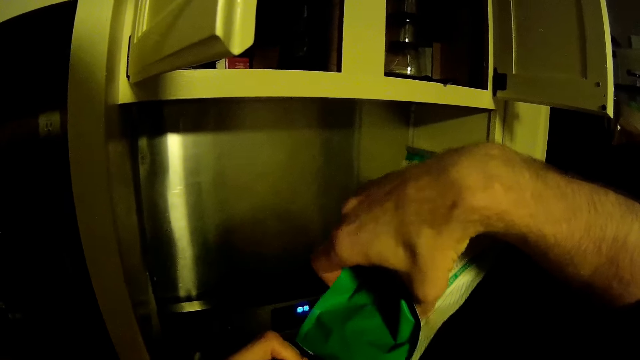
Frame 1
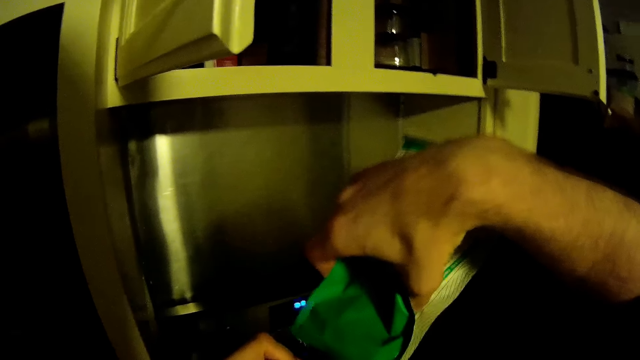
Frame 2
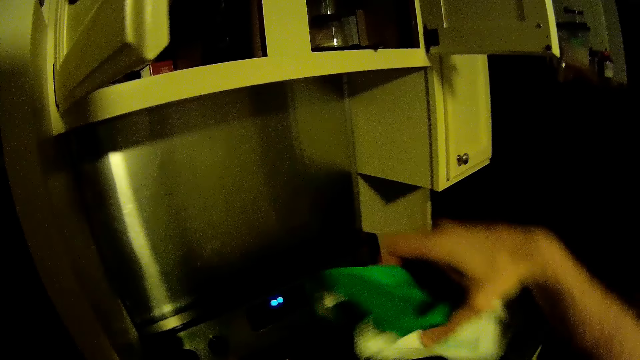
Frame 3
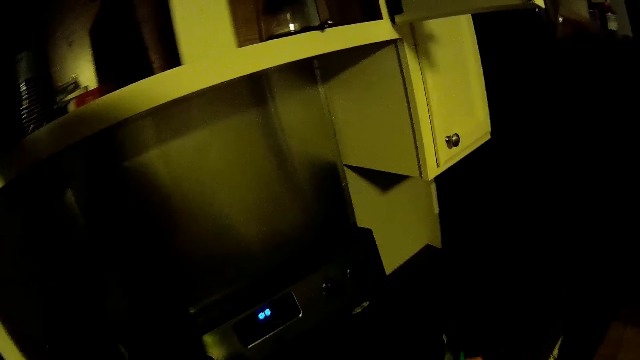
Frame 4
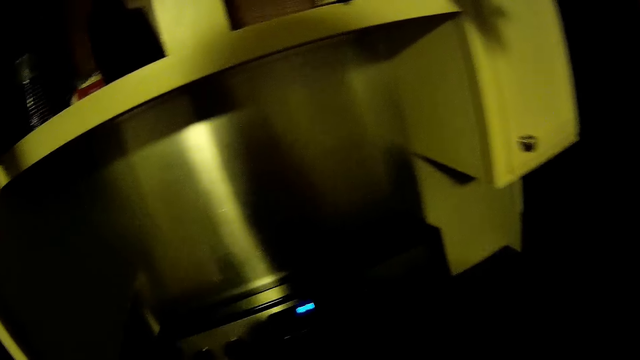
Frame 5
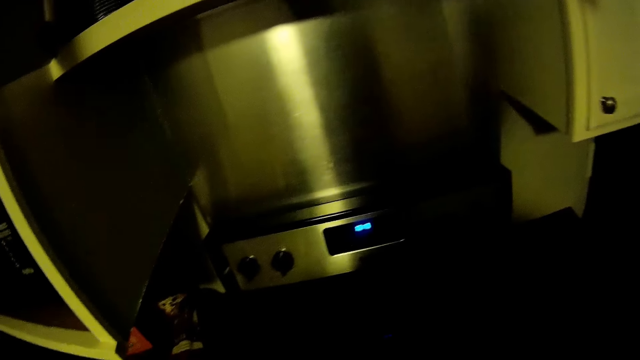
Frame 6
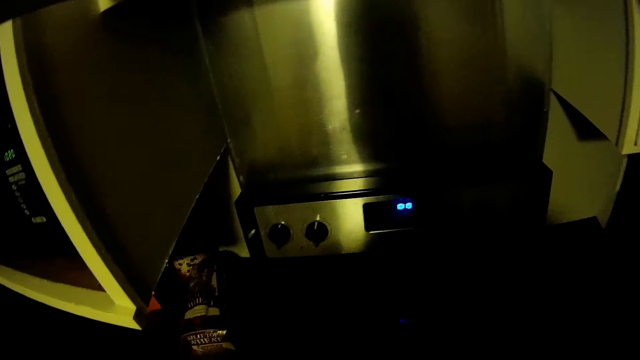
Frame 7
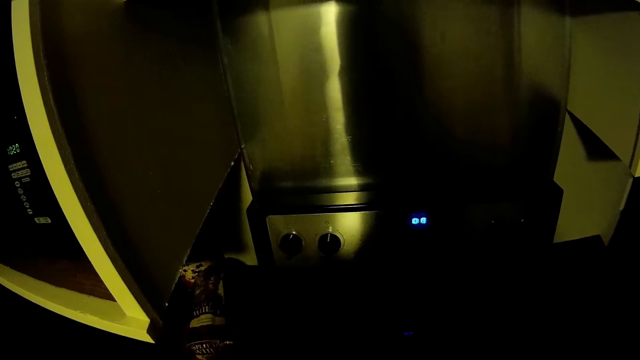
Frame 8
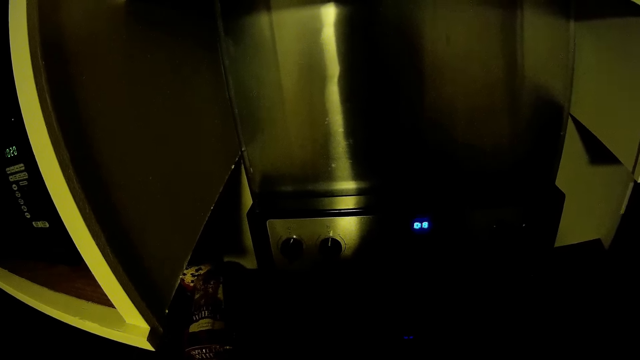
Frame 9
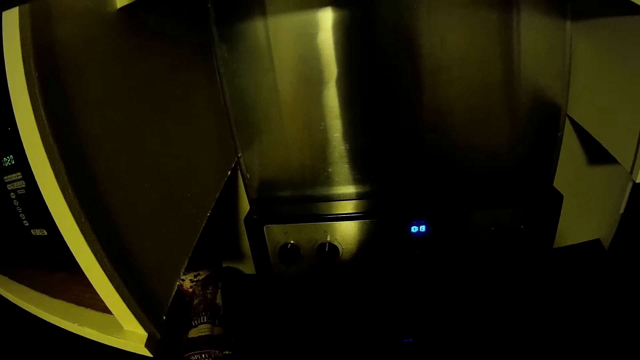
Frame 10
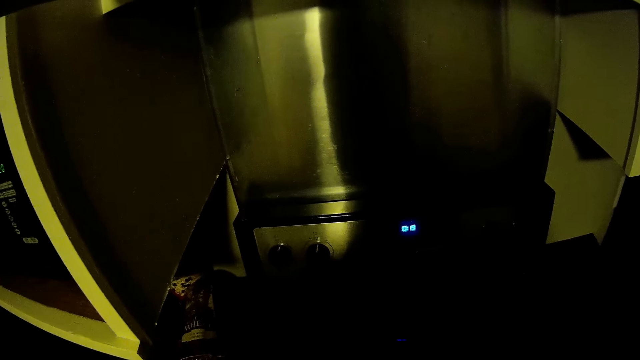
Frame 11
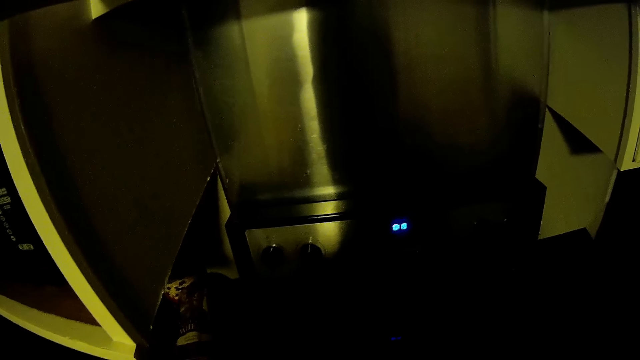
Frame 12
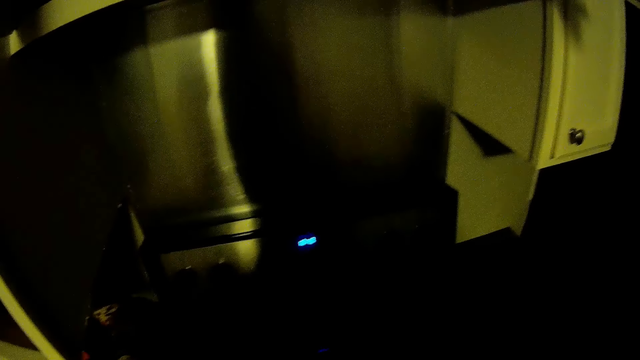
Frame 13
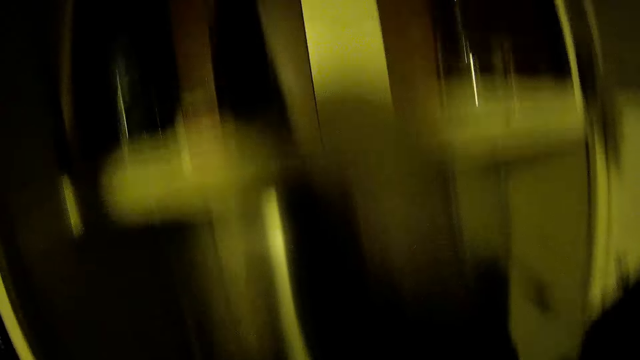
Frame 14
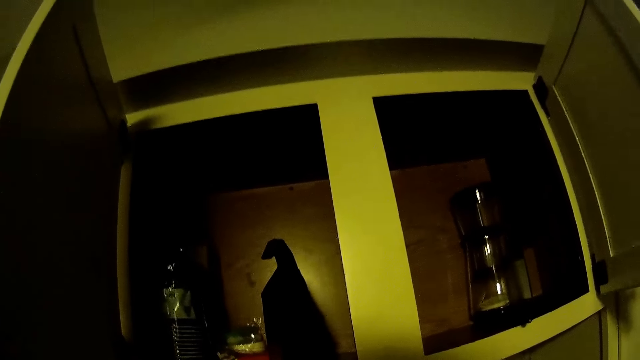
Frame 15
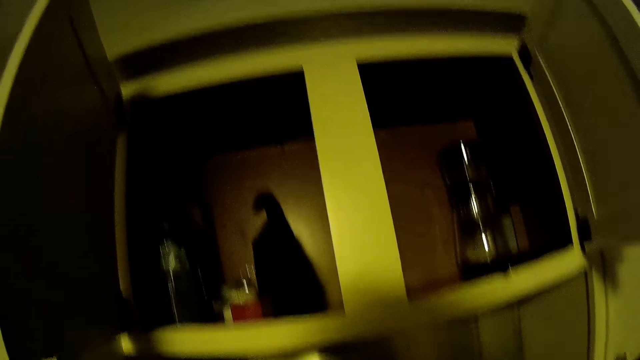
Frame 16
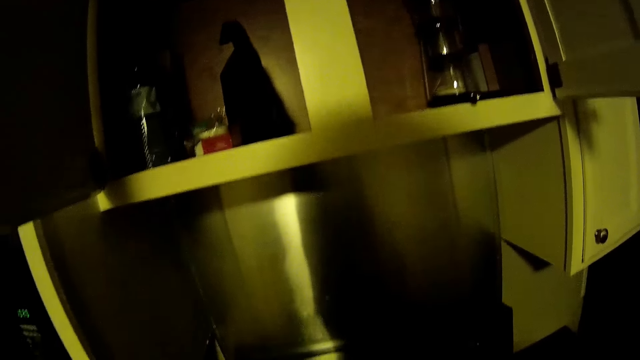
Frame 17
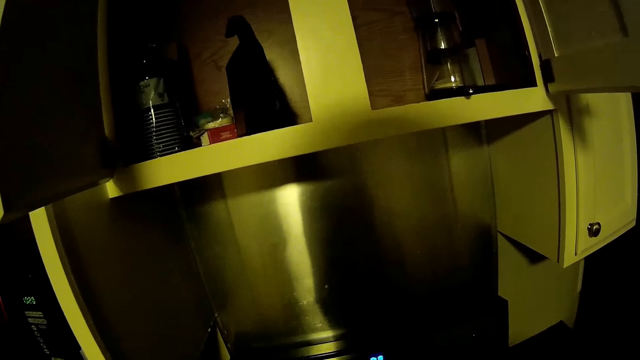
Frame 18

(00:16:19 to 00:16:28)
The camera wearer places the packet on the counter. They look around.

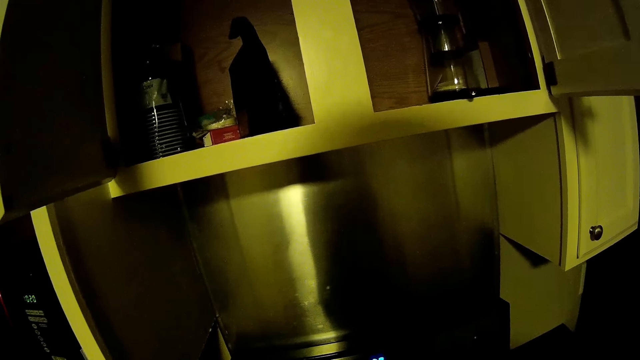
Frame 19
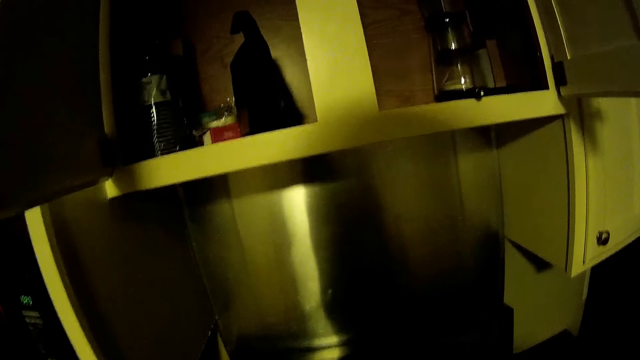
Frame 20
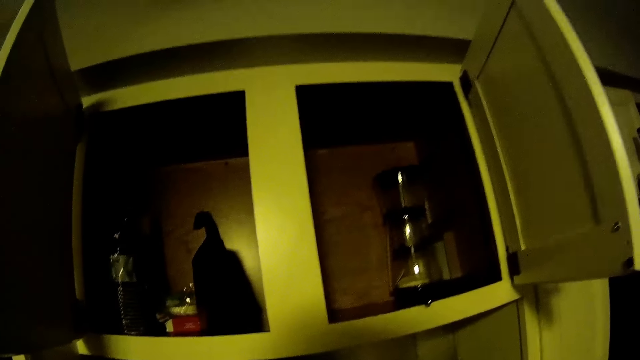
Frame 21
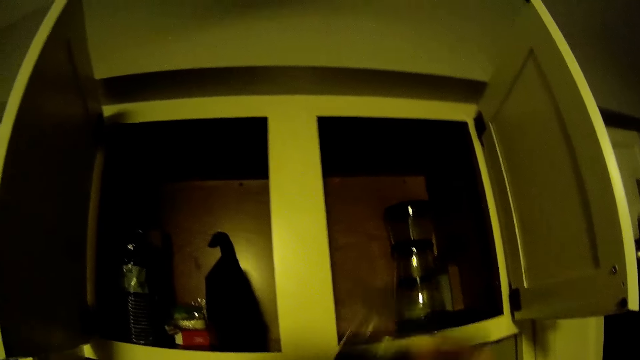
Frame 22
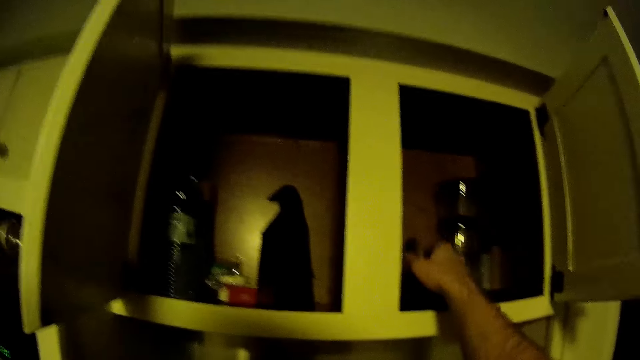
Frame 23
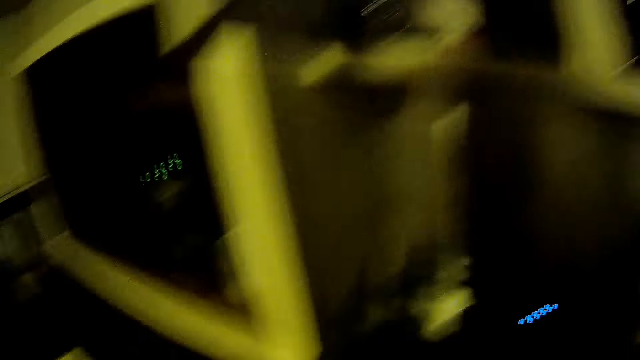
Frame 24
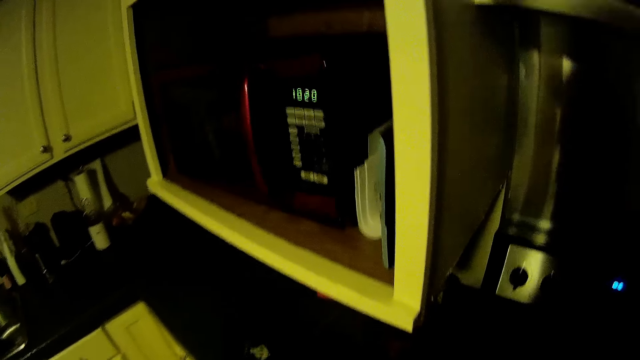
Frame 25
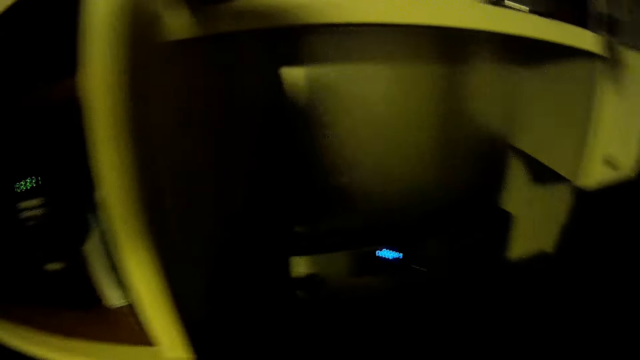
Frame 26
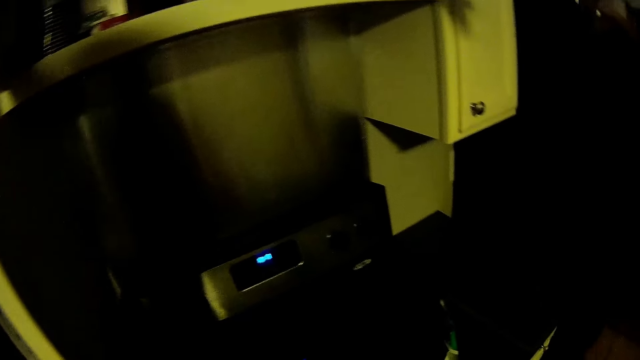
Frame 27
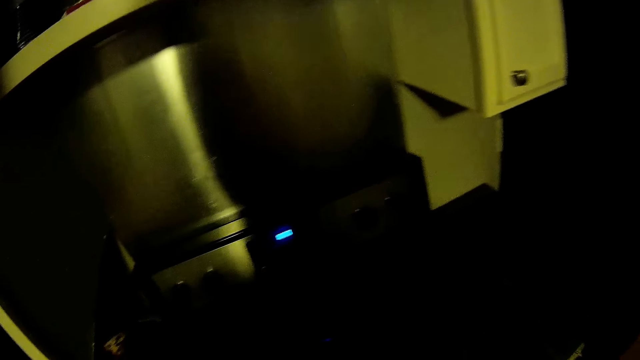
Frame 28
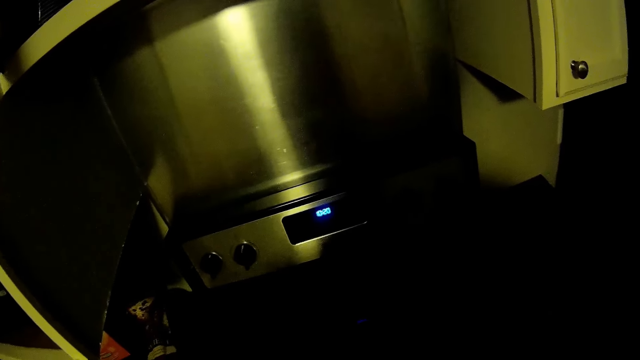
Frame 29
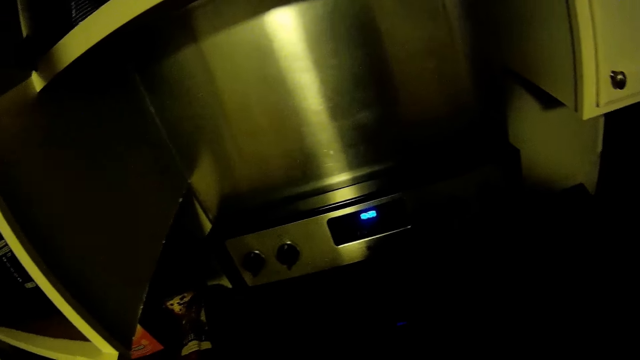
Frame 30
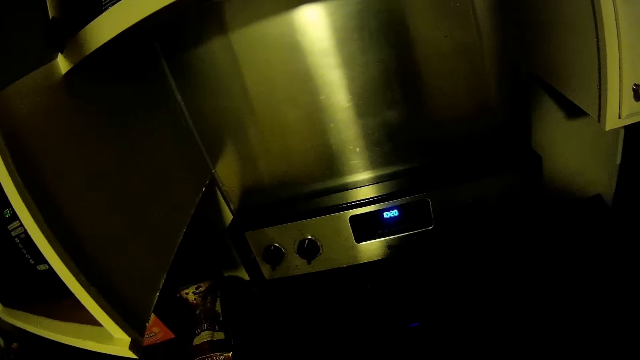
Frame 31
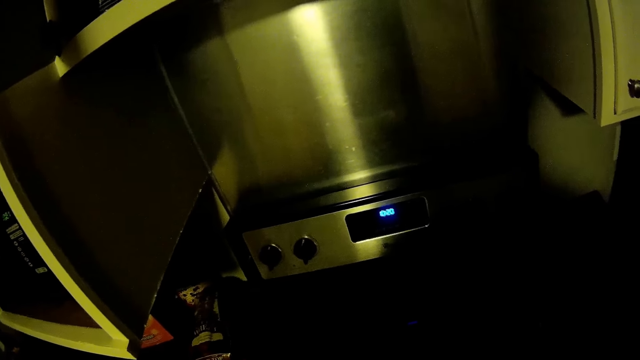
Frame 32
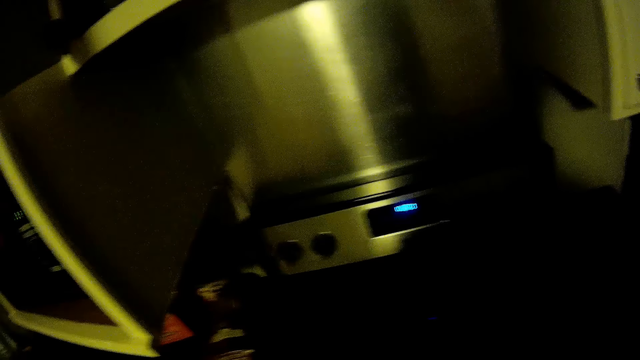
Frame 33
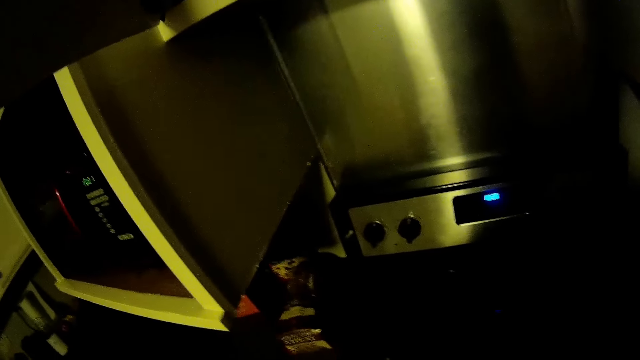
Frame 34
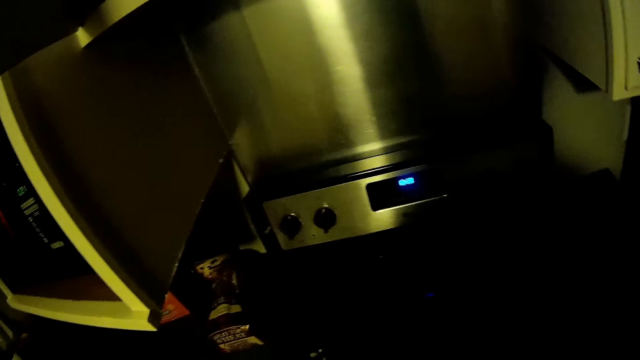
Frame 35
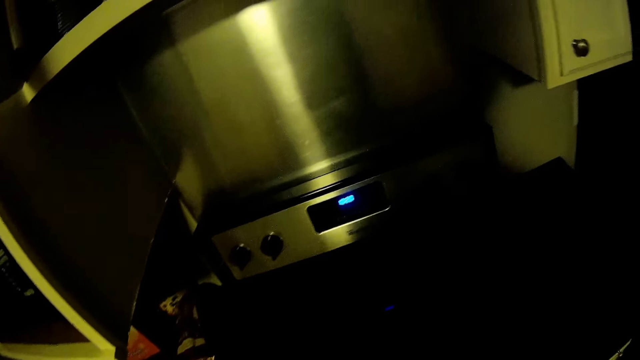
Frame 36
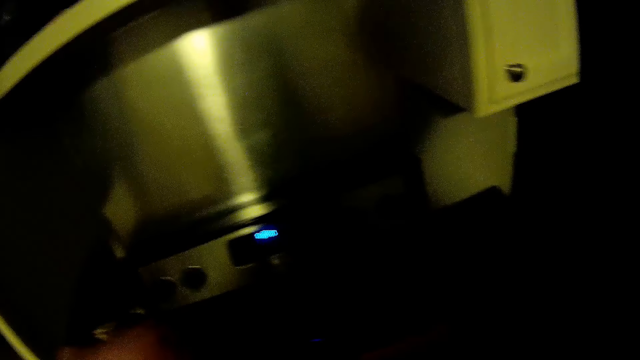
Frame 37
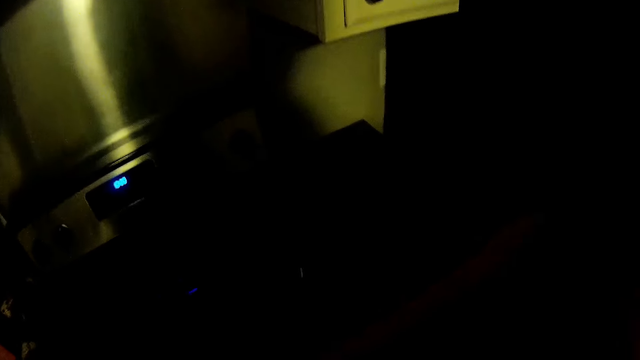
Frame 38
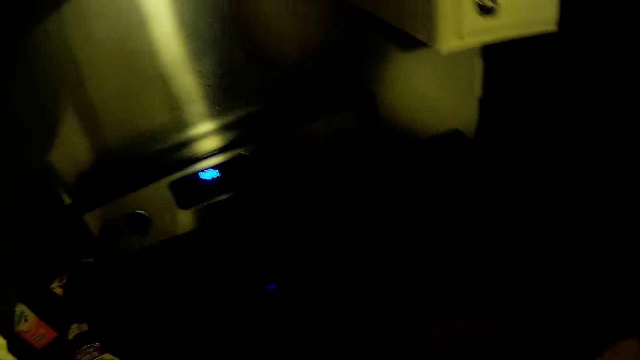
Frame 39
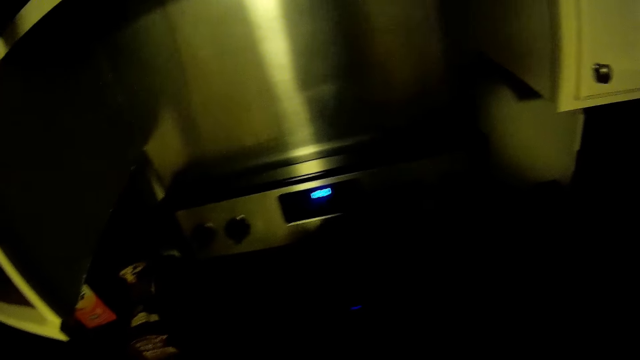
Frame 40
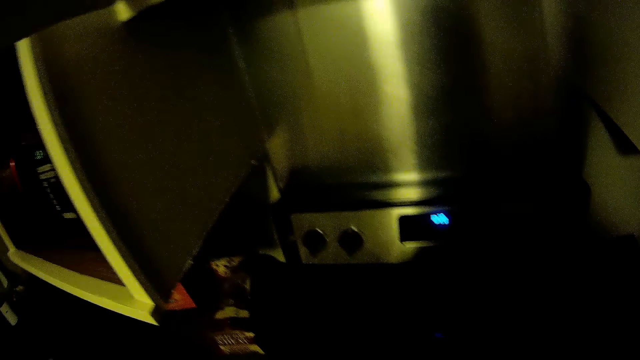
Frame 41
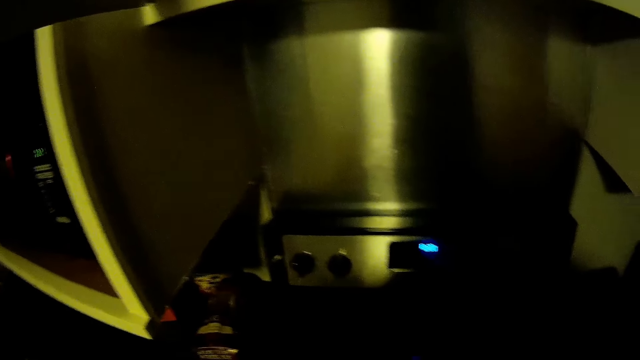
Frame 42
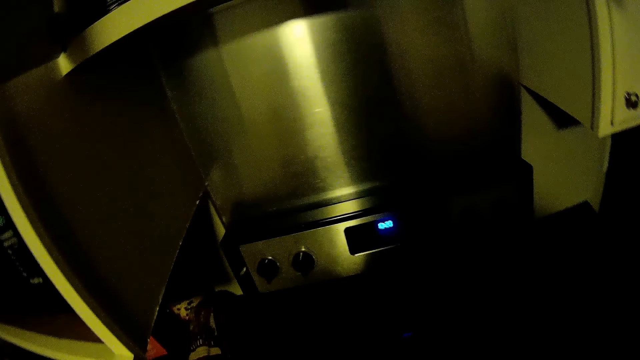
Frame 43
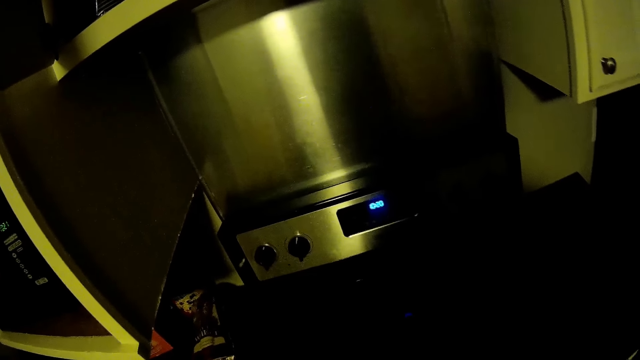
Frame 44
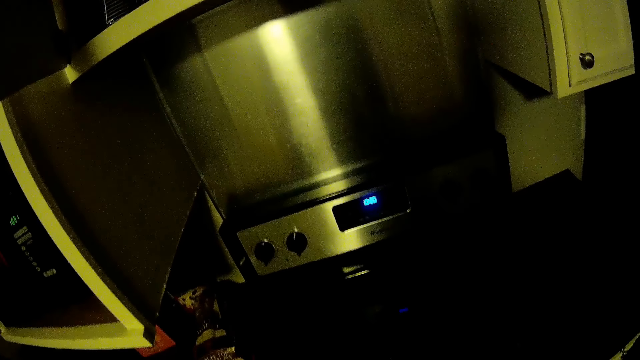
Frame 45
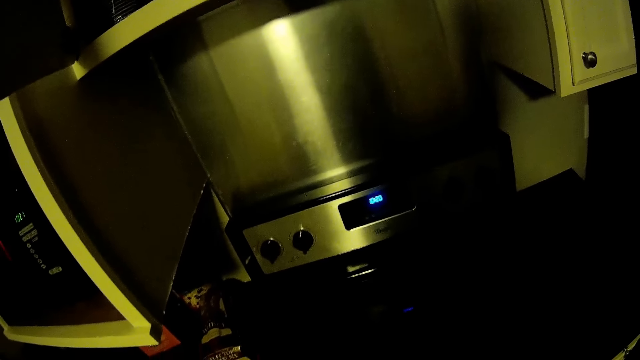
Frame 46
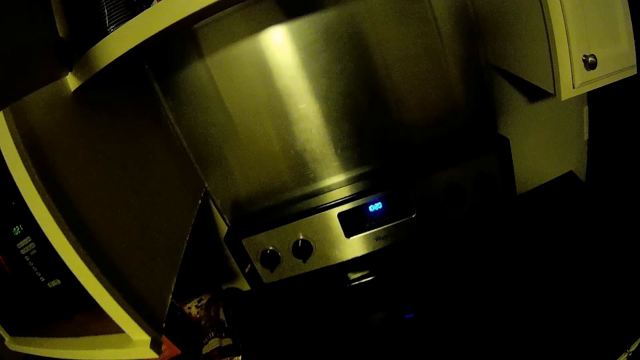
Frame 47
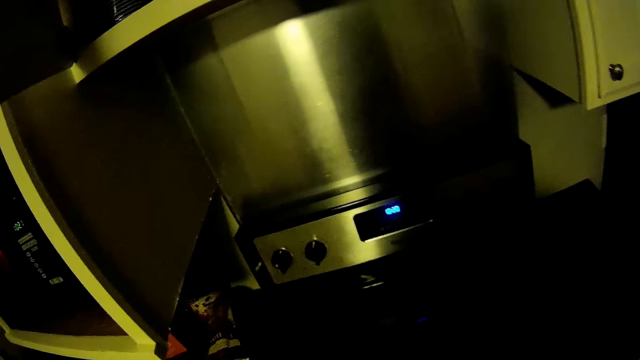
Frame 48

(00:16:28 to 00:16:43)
The camera wearer places the packet in the fridge. They look around the room.
